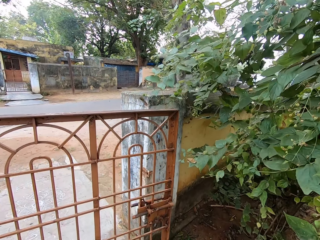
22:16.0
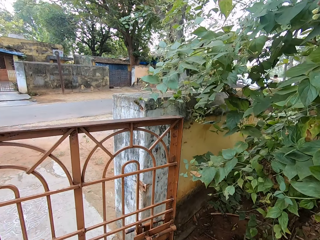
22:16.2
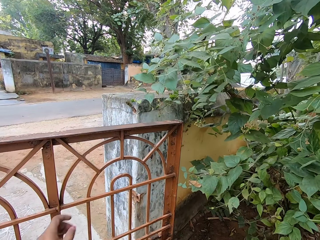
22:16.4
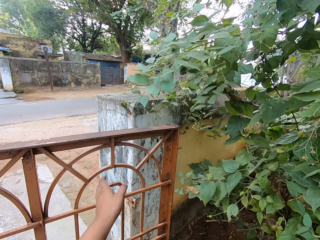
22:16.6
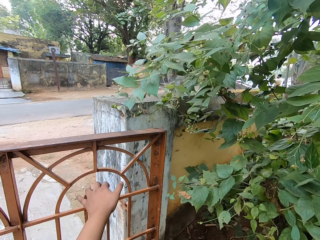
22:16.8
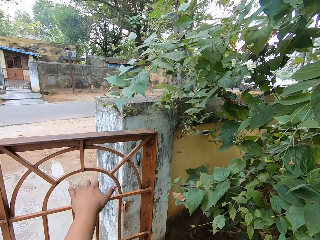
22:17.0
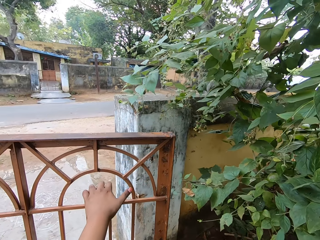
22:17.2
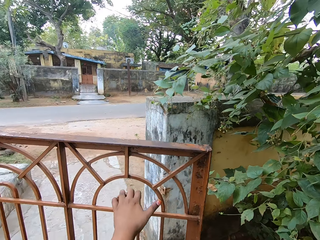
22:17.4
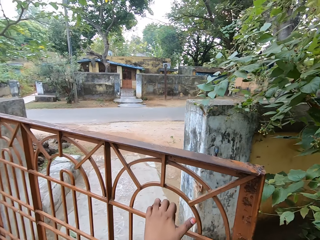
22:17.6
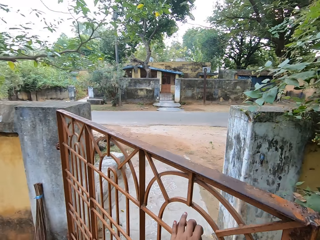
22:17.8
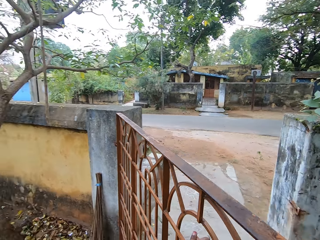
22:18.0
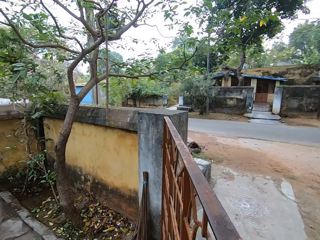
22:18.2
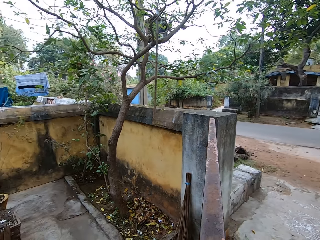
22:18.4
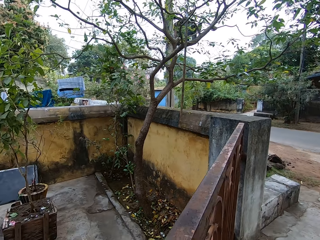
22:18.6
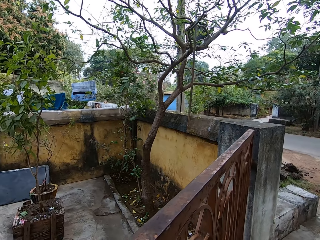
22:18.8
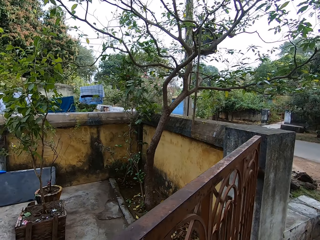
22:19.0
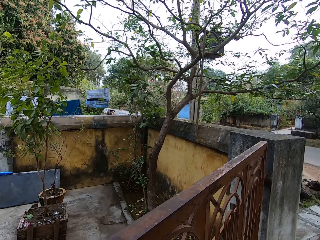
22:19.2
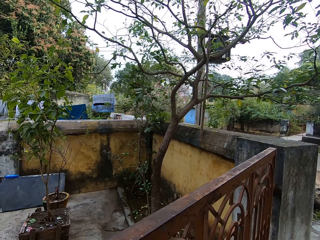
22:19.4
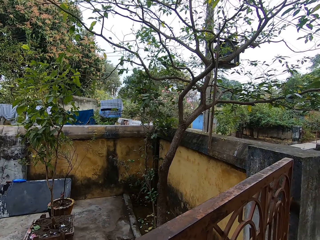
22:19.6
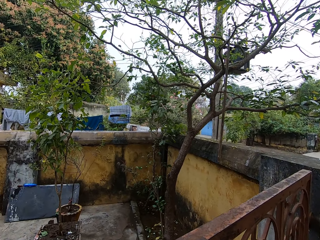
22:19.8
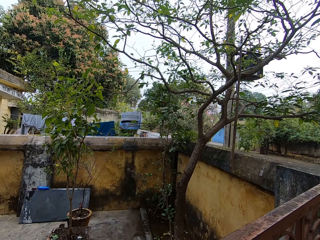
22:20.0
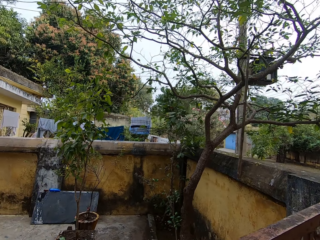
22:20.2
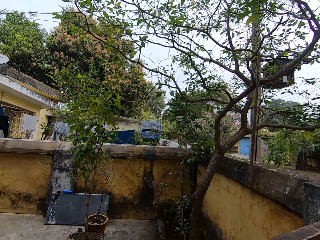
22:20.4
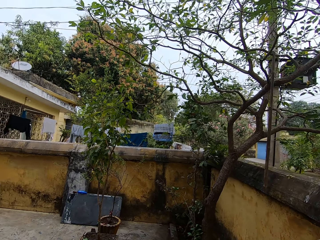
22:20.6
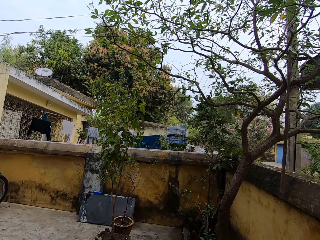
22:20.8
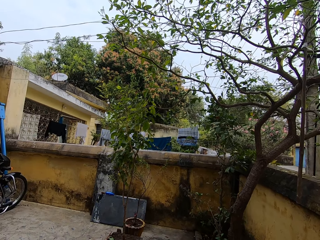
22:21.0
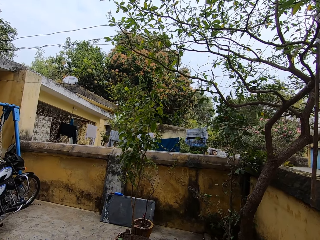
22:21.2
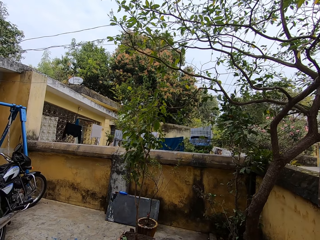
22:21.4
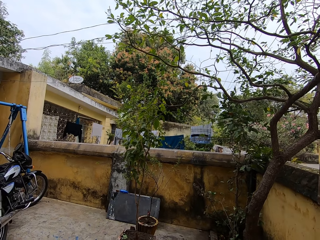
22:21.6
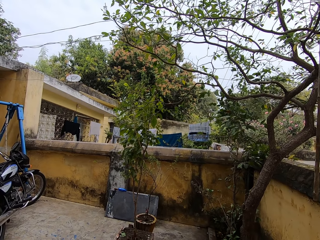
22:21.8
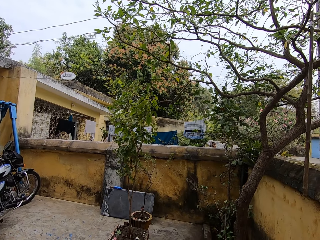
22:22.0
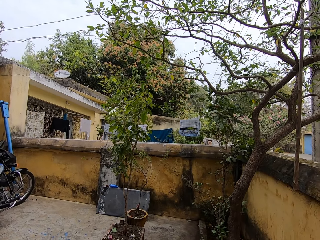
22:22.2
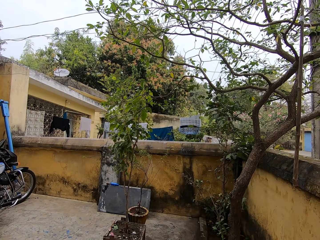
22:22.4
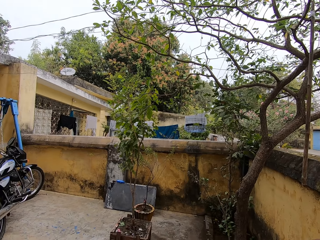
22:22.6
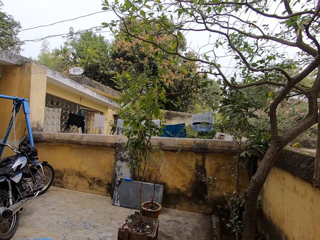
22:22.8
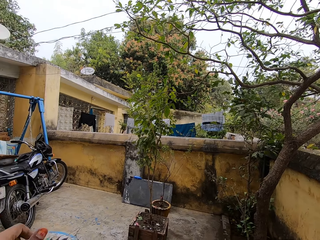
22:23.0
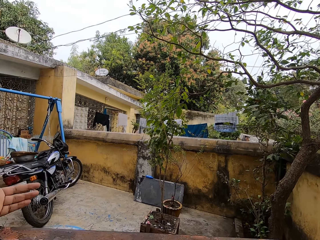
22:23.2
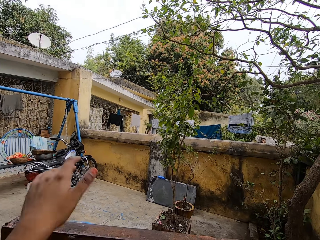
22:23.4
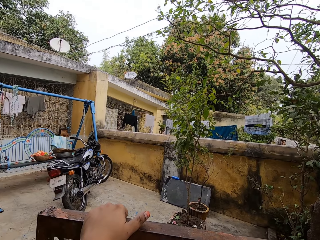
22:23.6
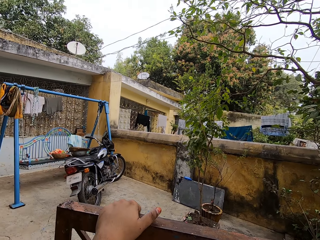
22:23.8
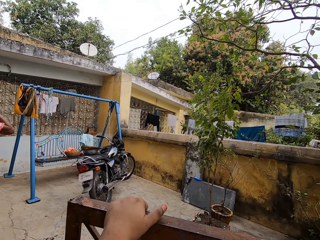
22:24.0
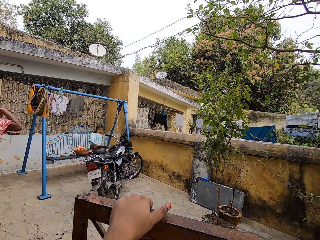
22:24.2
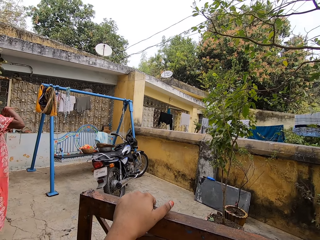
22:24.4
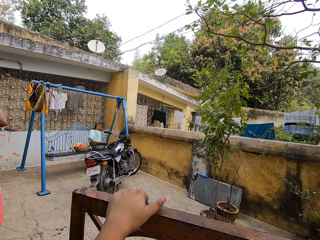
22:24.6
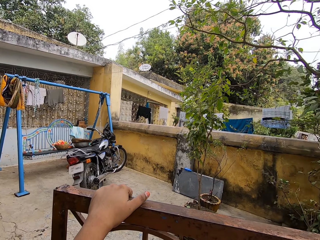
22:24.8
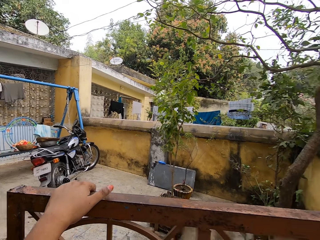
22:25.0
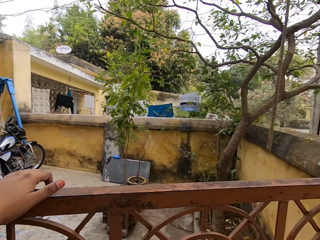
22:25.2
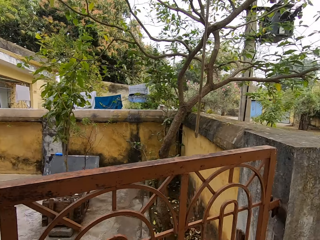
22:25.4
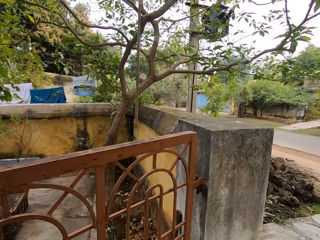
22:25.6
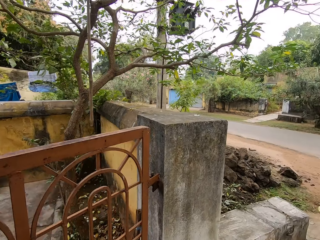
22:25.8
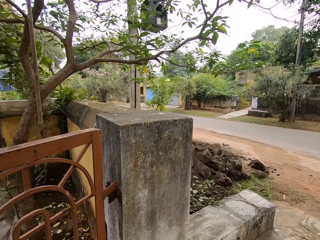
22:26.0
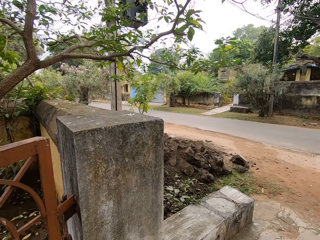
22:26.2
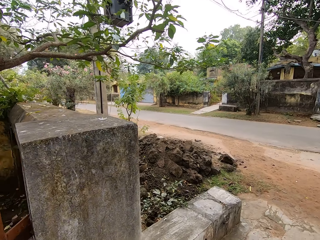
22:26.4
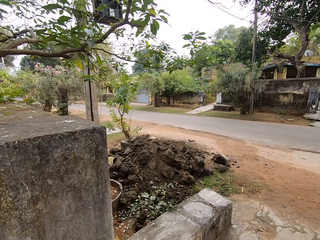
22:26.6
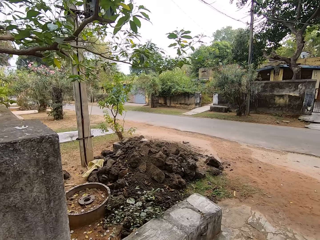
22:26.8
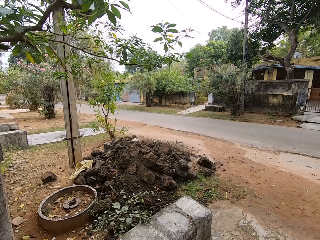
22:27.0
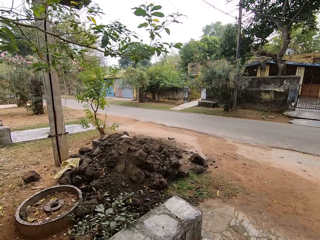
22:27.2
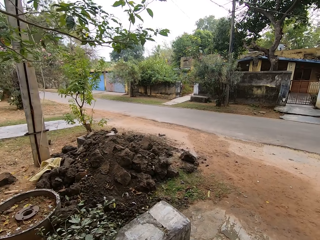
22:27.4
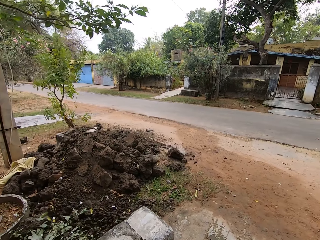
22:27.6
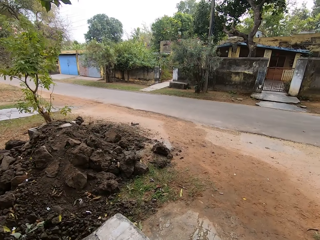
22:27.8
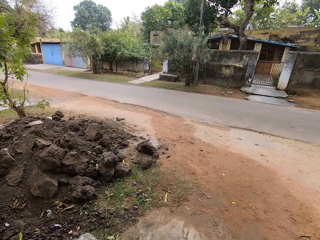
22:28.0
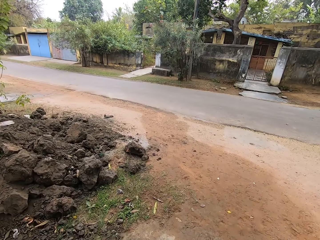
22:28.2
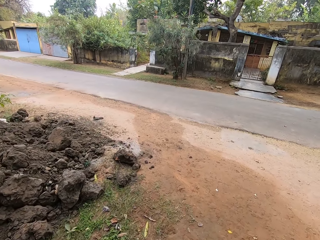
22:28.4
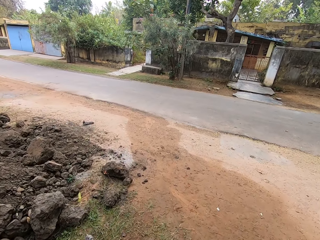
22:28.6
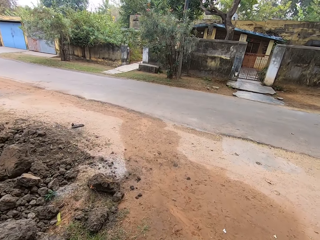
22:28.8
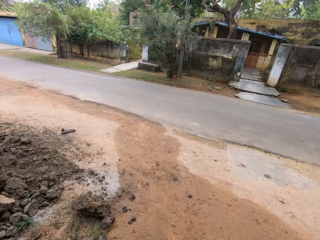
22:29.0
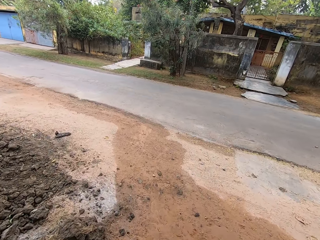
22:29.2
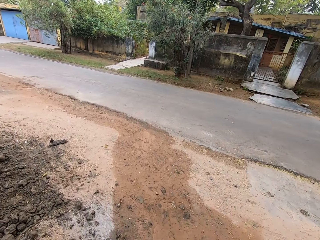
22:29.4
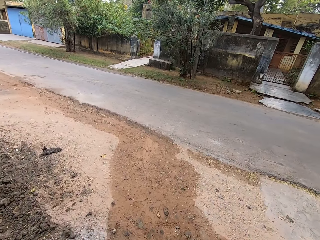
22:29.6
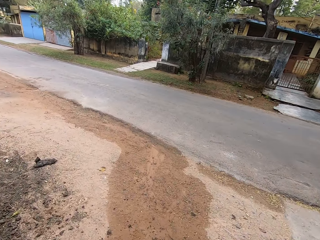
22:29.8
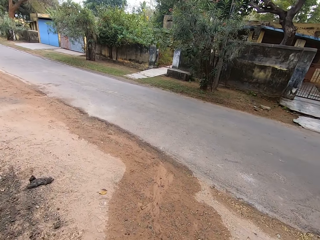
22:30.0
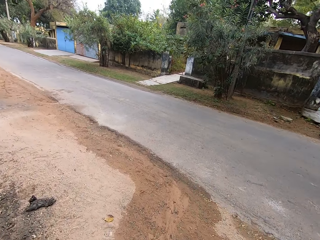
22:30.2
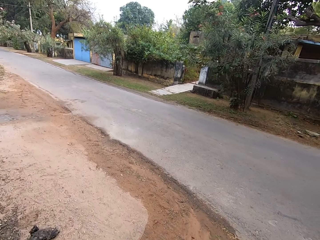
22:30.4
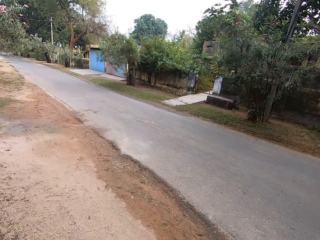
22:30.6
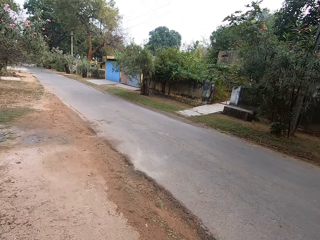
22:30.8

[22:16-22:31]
The camera wearer opens the gate. They walk on the road outside the compound.

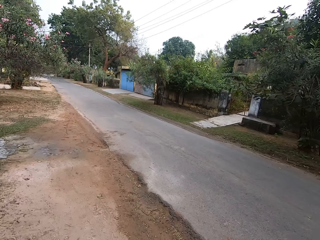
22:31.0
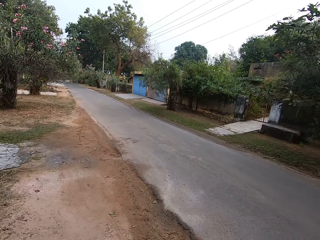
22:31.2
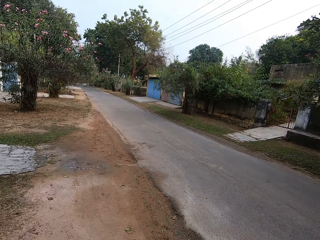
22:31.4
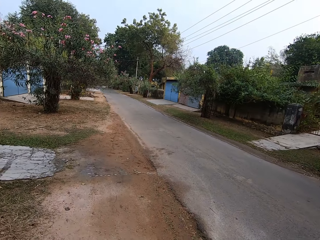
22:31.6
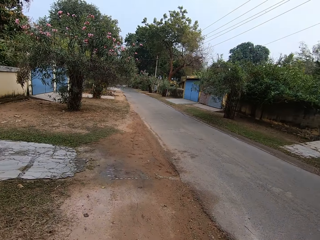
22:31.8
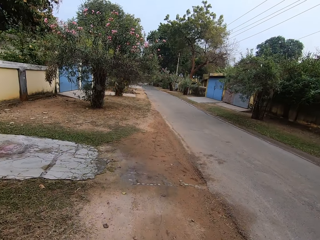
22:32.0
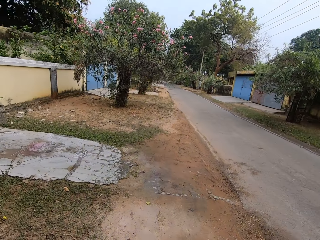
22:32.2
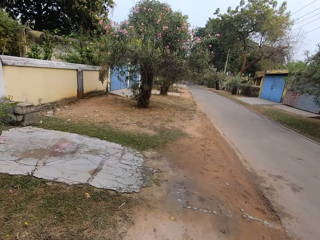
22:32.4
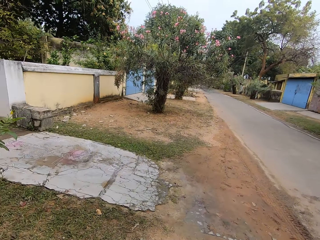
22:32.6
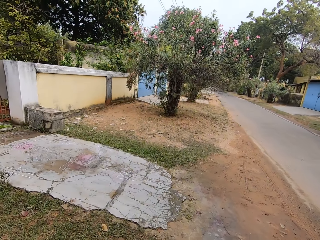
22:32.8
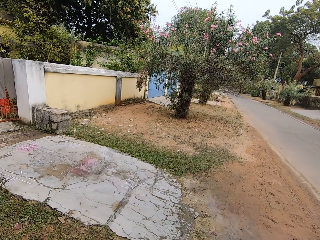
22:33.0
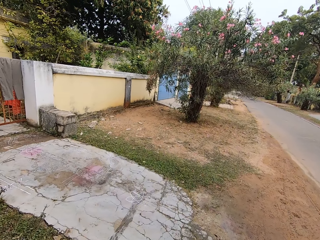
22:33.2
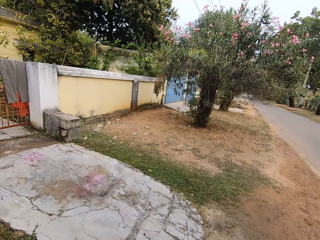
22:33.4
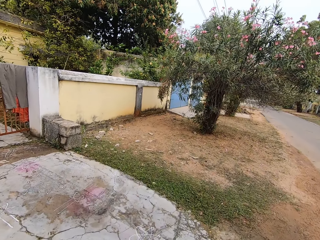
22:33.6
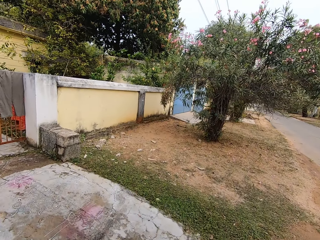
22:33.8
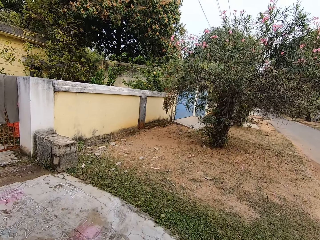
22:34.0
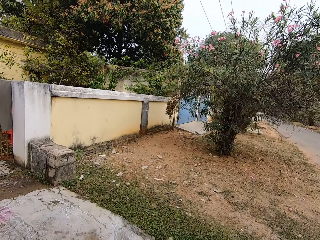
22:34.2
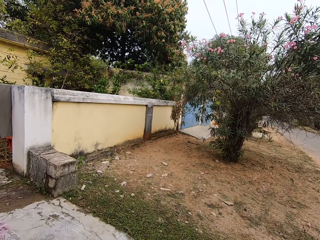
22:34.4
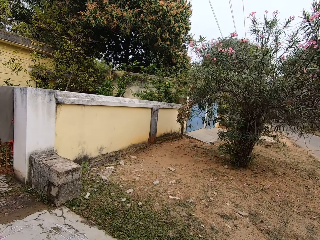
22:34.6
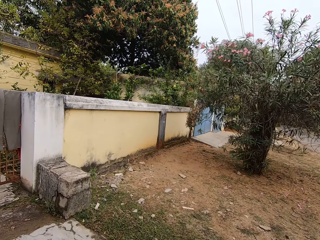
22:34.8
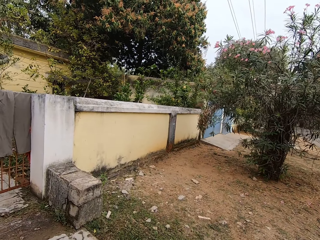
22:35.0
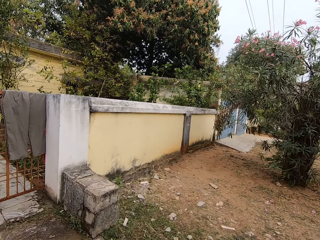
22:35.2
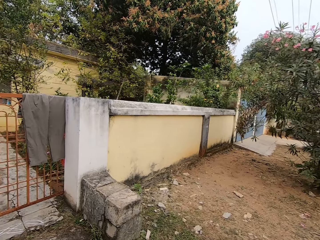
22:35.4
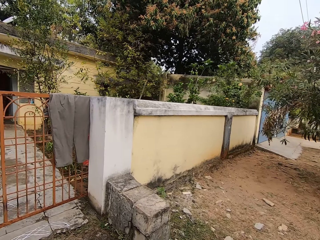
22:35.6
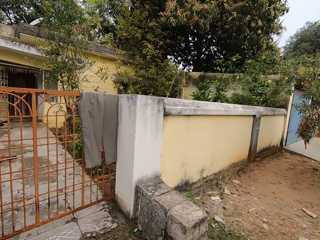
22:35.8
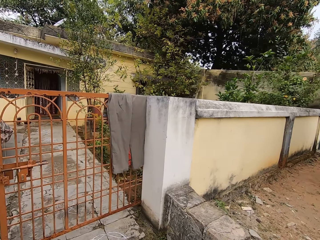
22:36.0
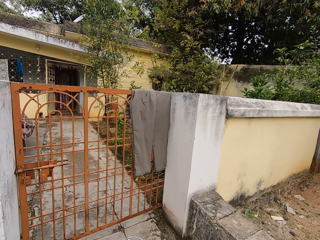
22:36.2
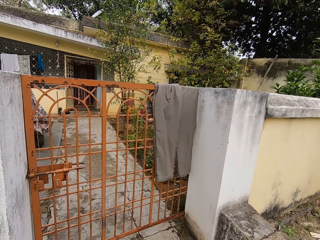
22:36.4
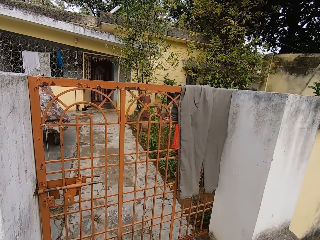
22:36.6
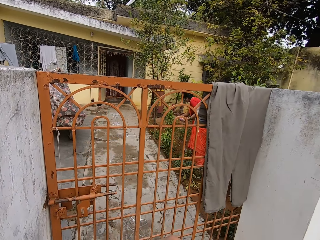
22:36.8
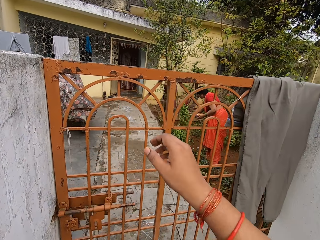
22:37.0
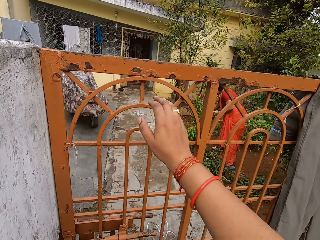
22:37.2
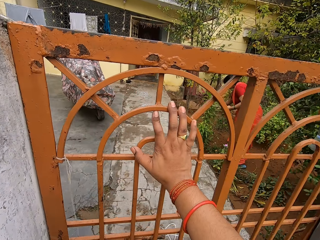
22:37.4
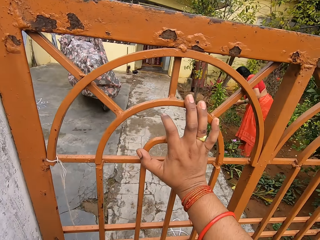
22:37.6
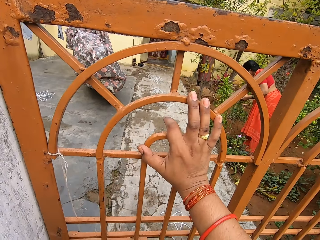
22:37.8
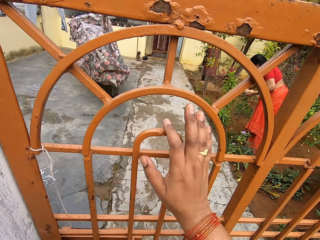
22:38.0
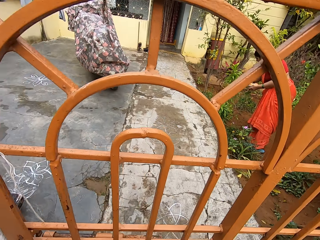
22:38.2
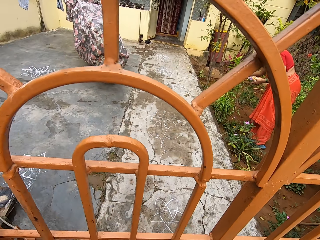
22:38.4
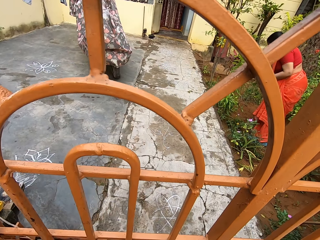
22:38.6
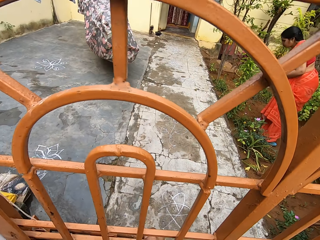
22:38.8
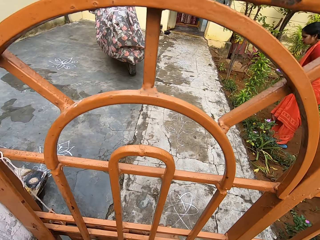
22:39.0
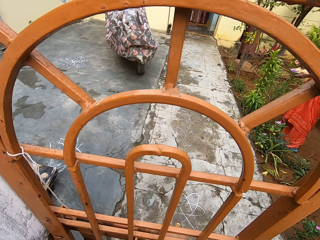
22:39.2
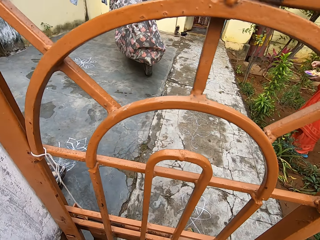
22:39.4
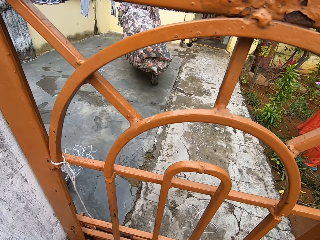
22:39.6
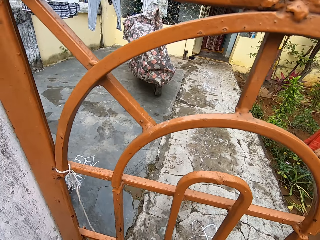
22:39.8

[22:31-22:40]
The camera wearer opens the gate.
